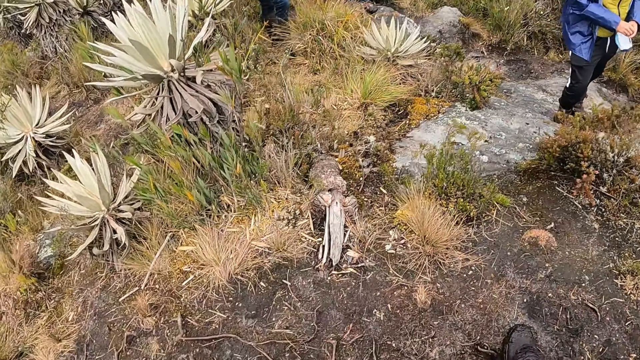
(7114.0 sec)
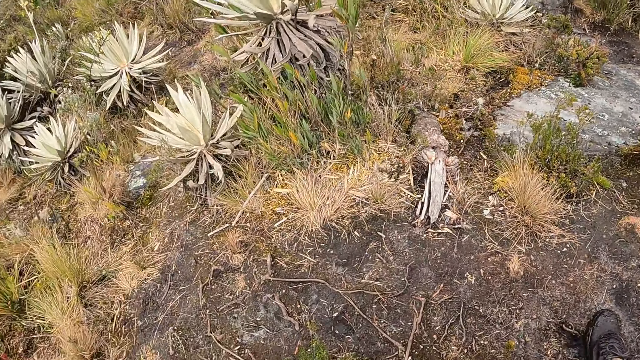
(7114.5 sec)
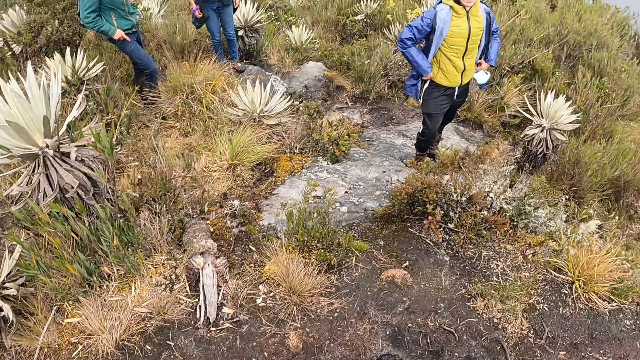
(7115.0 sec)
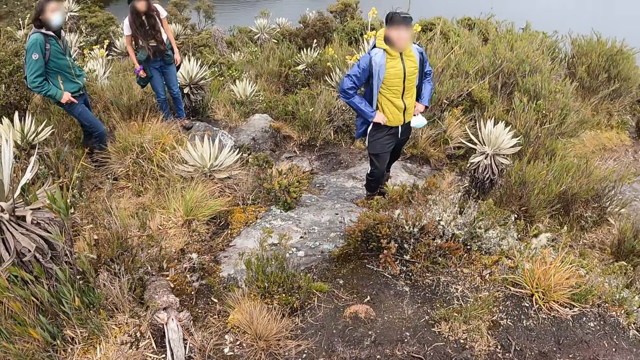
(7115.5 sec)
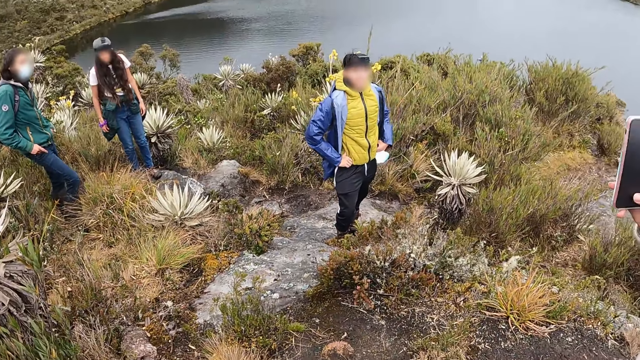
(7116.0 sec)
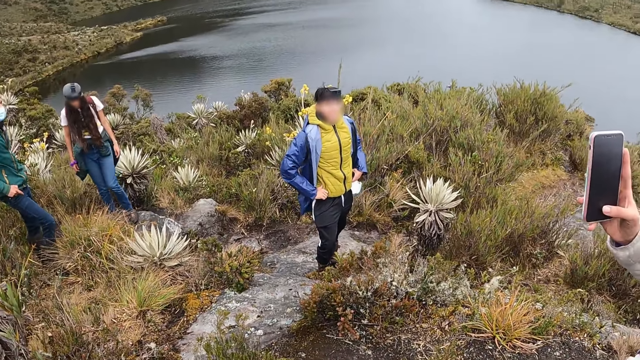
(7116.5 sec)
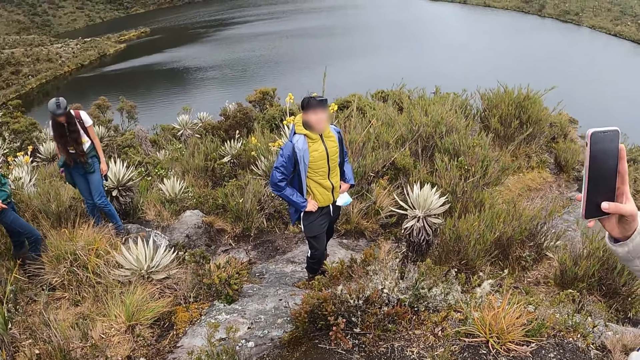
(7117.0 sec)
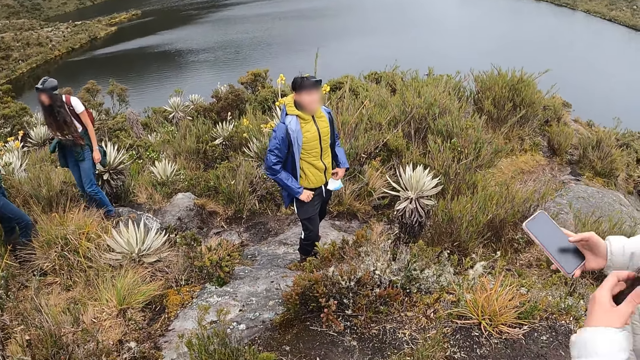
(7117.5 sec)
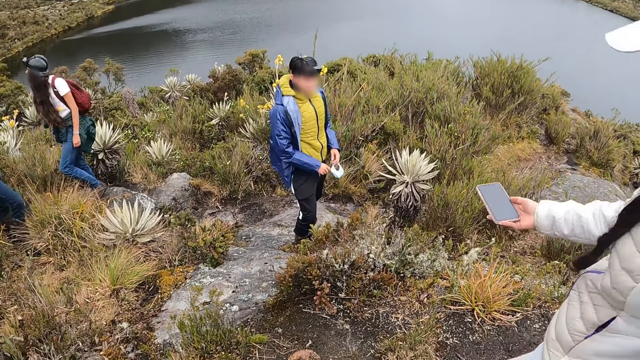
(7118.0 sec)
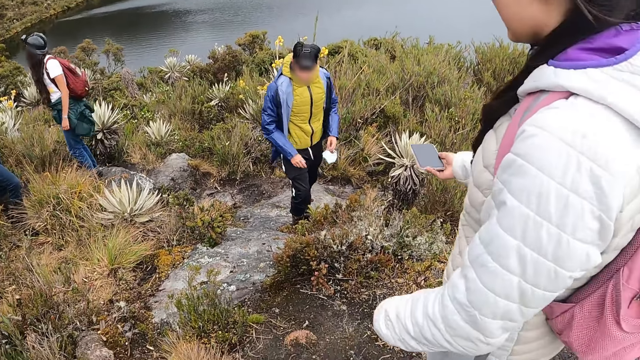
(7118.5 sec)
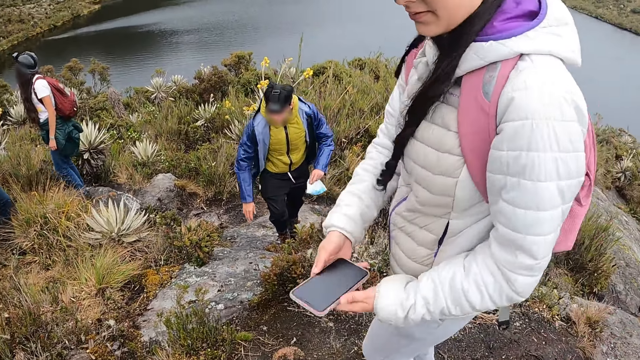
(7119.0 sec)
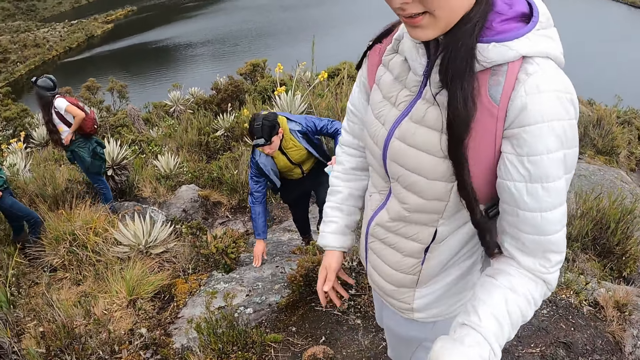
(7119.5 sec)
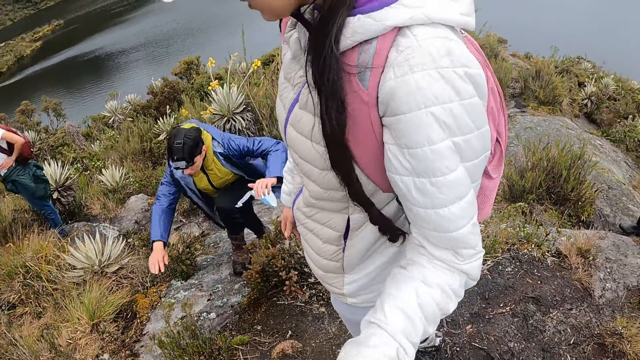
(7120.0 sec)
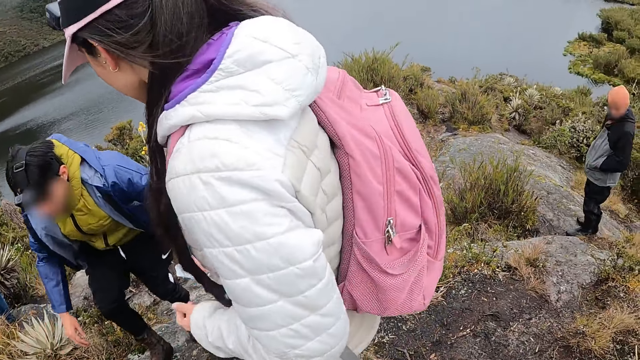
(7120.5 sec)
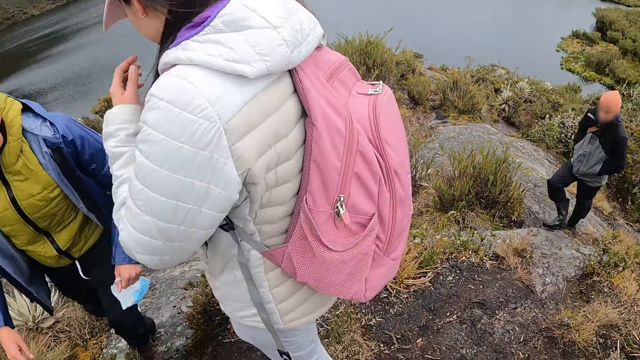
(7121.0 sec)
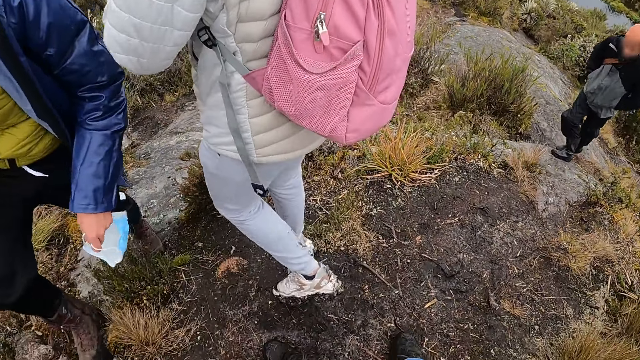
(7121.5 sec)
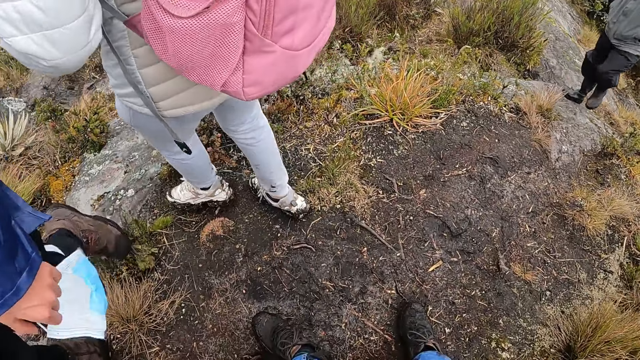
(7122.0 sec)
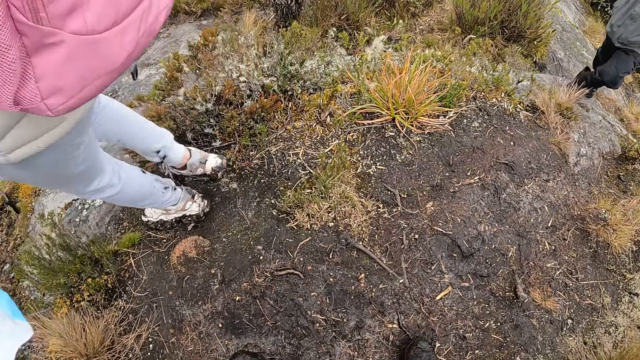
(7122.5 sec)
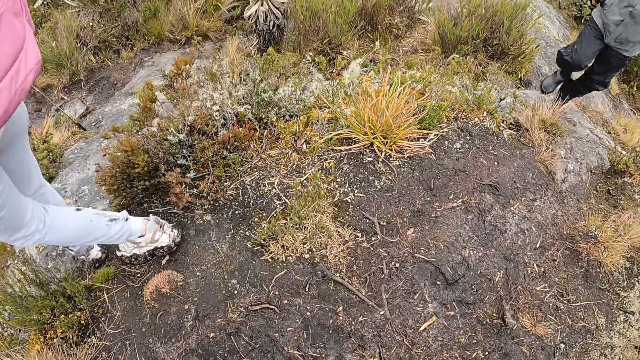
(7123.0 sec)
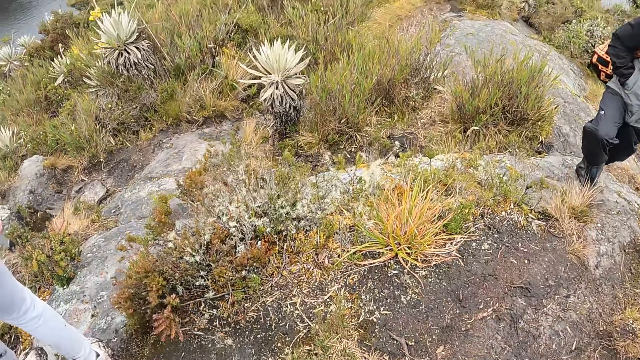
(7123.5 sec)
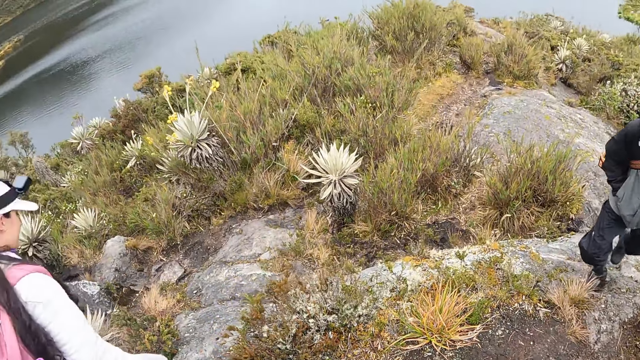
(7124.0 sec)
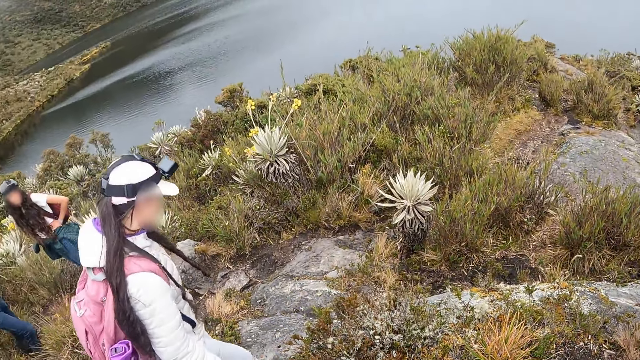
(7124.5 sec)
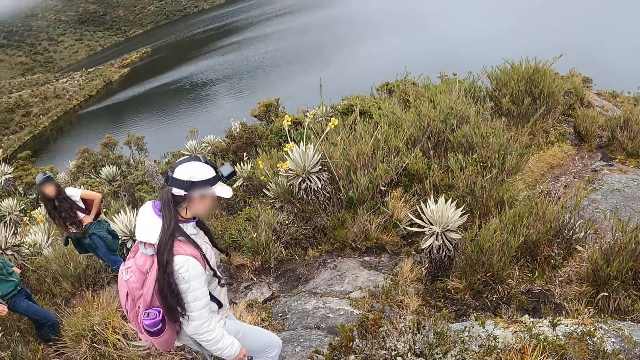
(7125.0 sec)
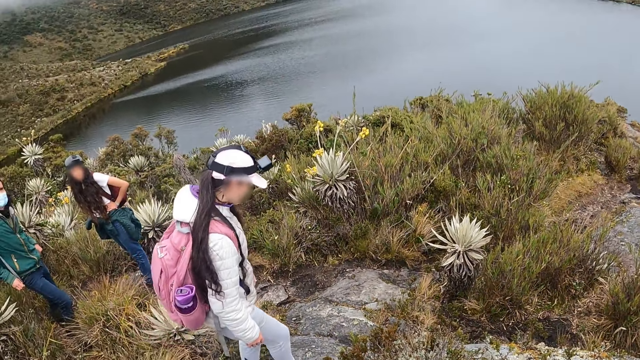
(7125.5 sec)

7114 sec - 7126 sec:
The man puts both hands in his jacket pockets. The woman passes the phone from her right hand to her left hand. The woman passes the phone to the camera wearer with her left hand. The woman walks around and climbs down the rock. The camera wearer looks around.

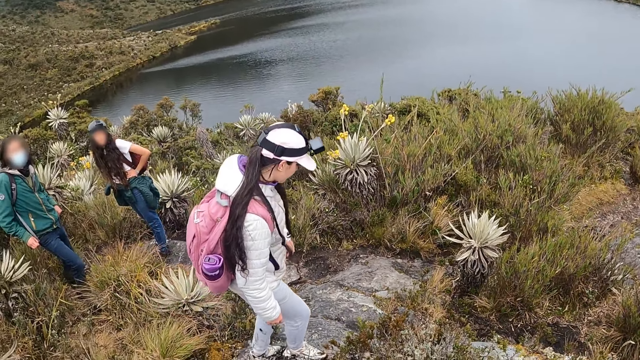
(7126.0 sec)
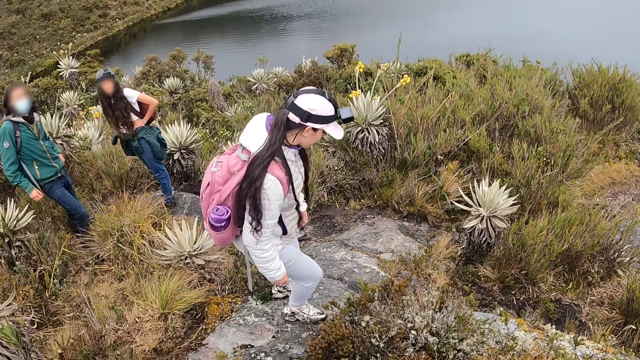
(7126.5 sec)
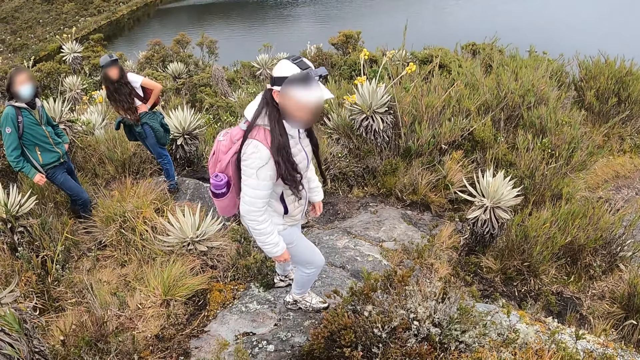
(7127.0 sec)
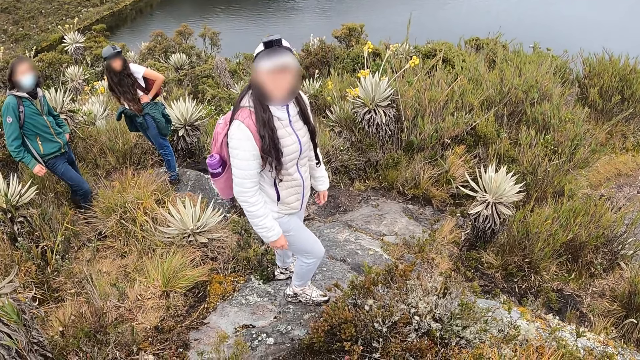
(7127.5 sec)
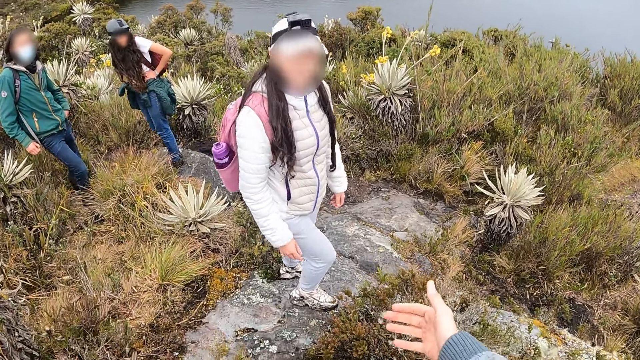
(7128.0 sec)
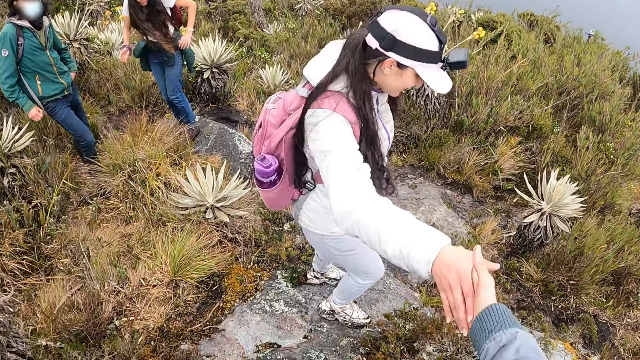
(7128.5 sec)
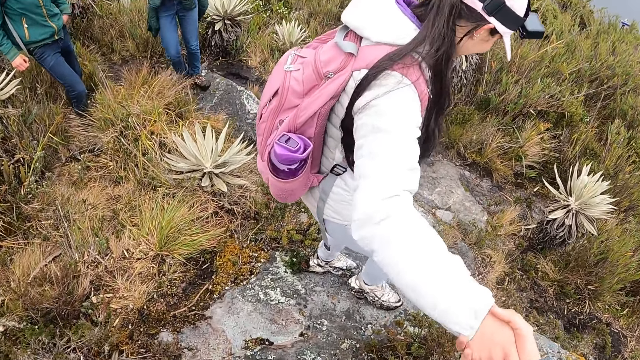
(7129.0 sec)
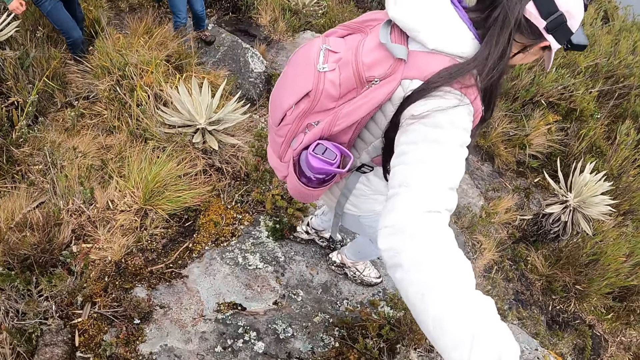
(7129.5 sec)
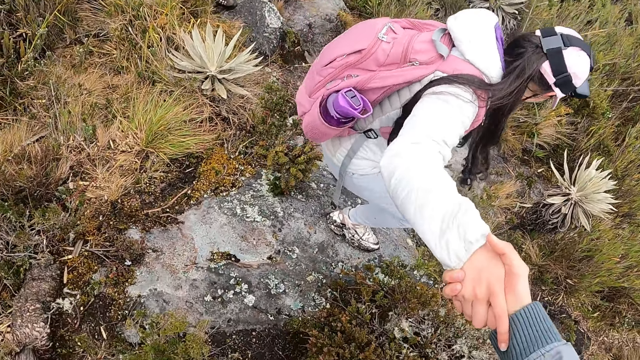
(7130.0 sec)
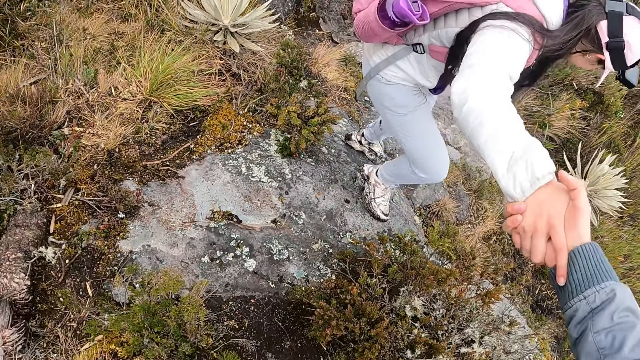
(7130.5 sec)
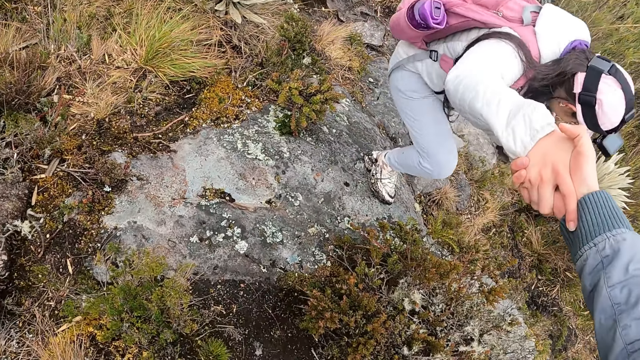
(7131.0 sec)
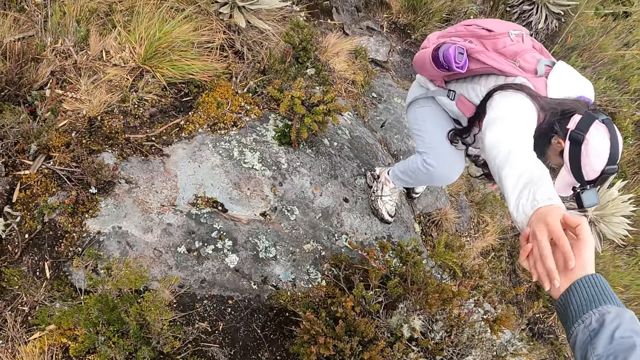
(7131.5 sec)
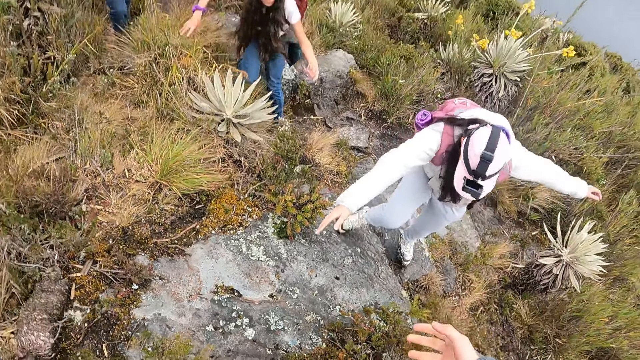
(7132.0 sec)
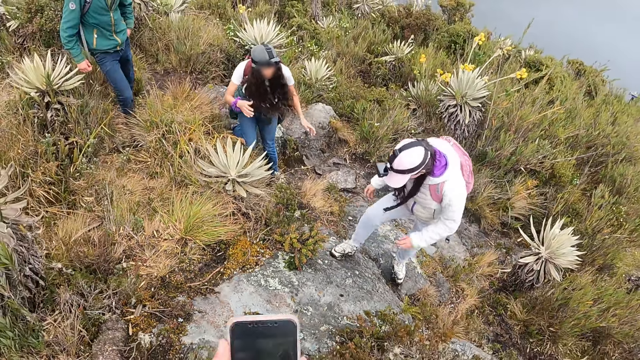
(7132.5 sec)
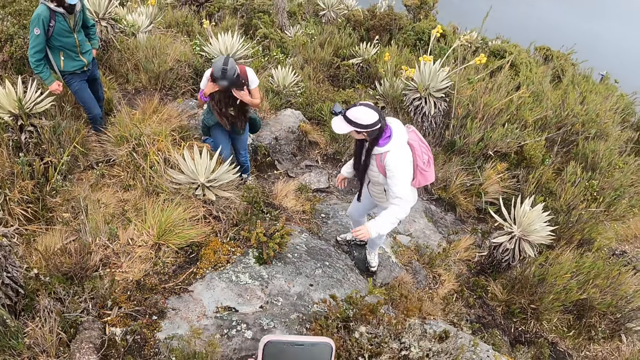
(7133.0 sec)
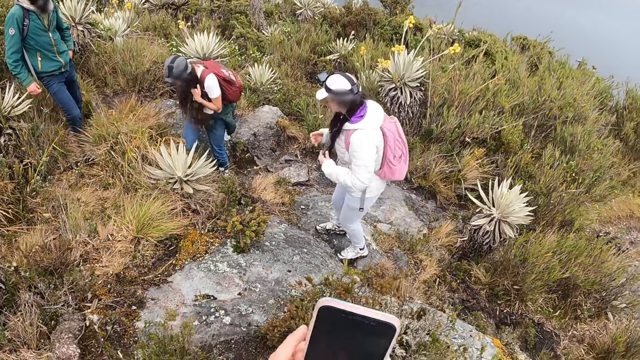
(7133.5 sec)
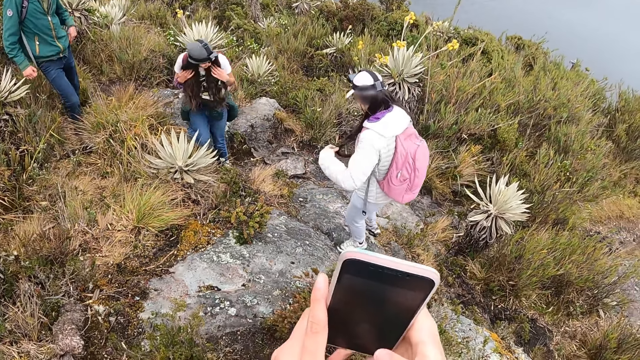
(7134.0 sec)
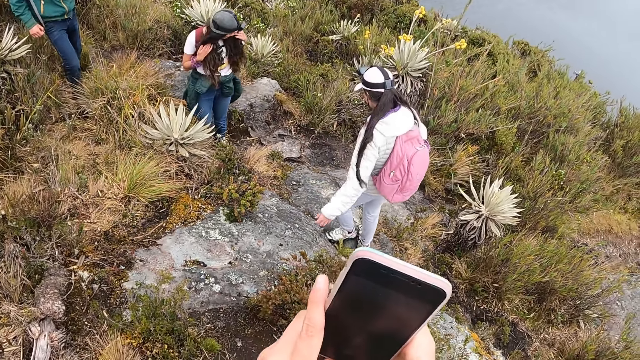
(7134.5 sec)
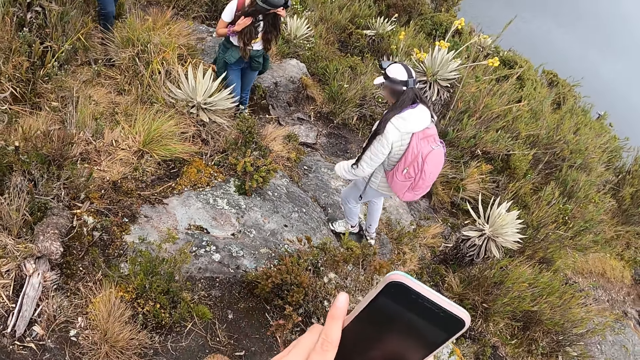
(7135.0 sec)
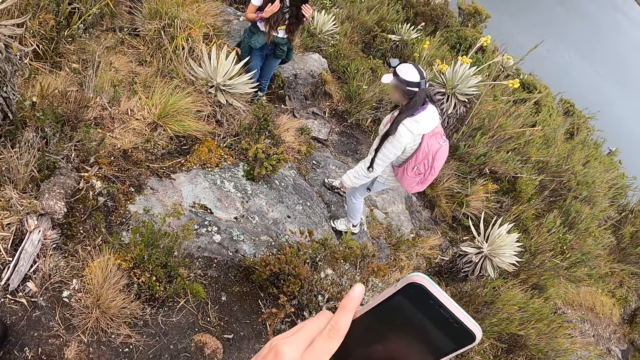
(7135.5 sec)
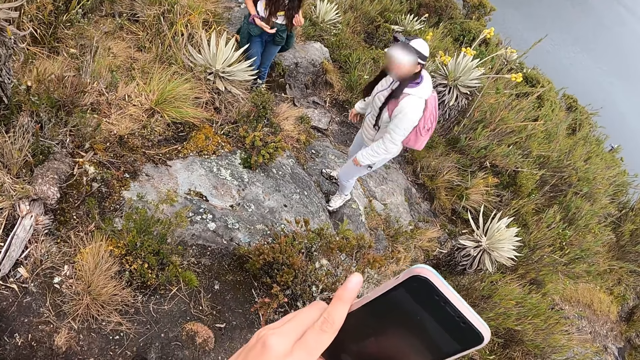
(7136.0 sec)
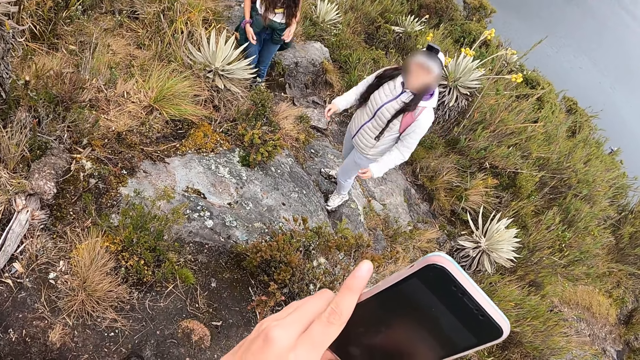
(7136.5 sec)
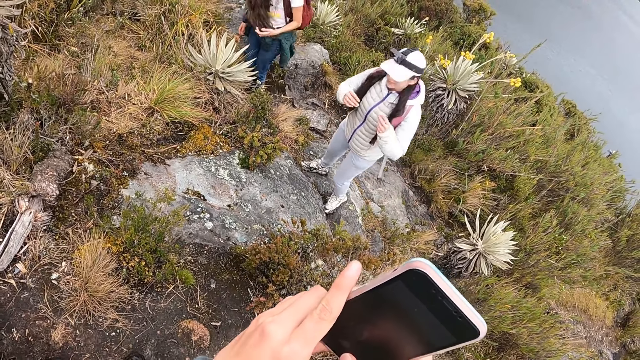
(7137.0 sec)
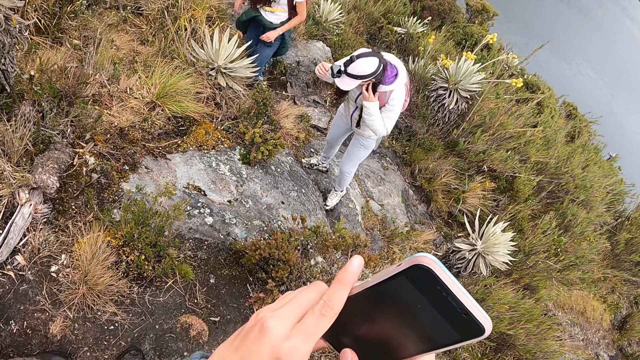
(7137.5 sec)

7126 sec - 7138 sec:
The woman looks at the camera wearer. The camera wearer stretches a hand towards the woman. The woman holds the camera wearer's right hand with her right hand. The camera wearer holds the woman's right hand. The woman descends a rock. The camera wearer detaches a hand from the woman. They hold a phone with both hands. They operate the phone with both hands. The woman shoves her pigtails to her back with both hands. The camera wearer holds the phone with both hands again. They look around.
